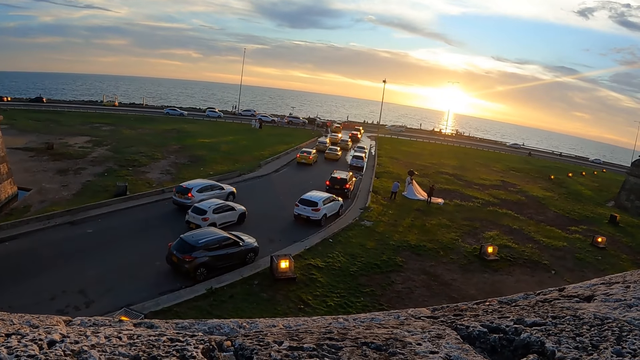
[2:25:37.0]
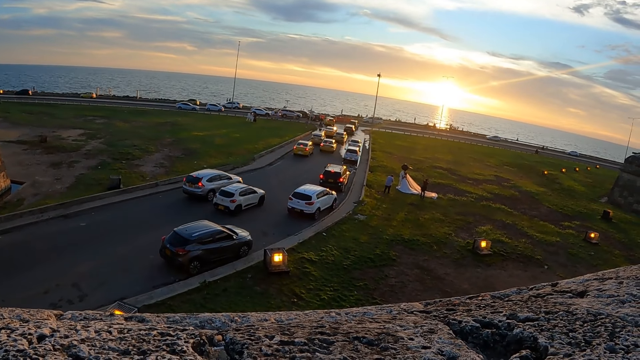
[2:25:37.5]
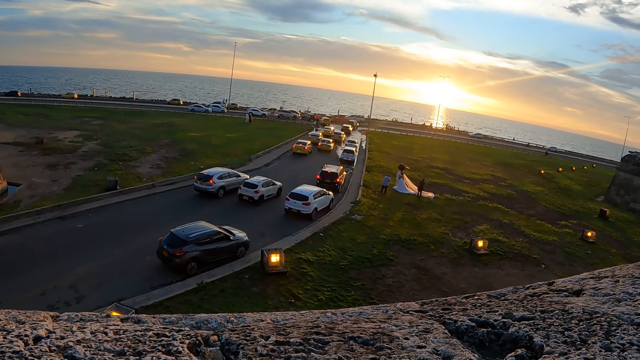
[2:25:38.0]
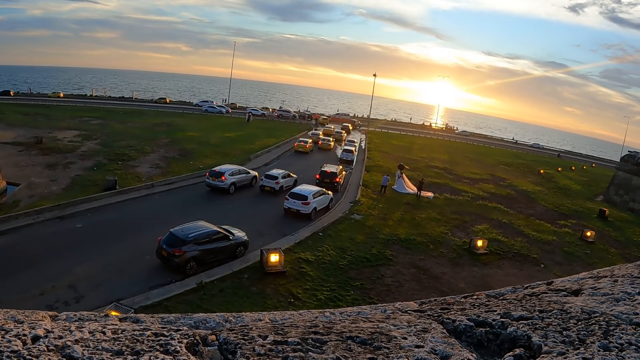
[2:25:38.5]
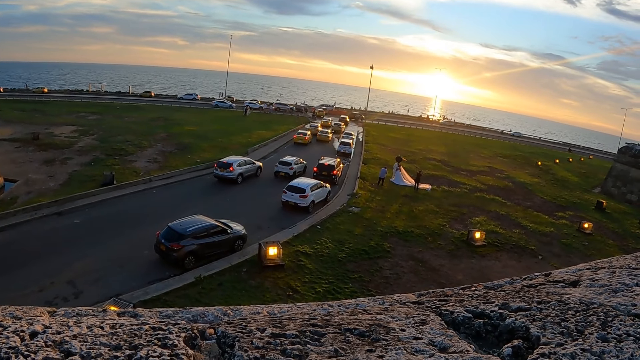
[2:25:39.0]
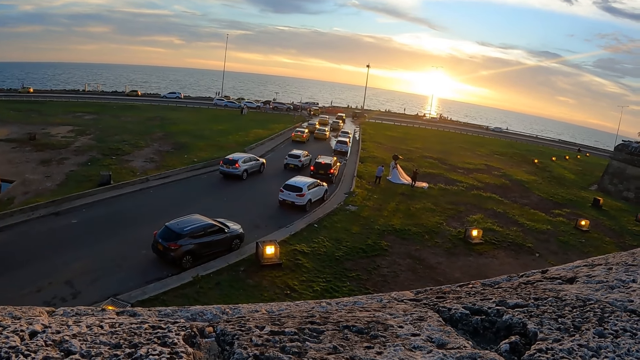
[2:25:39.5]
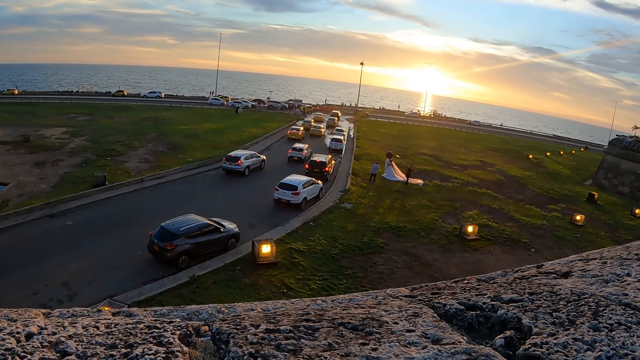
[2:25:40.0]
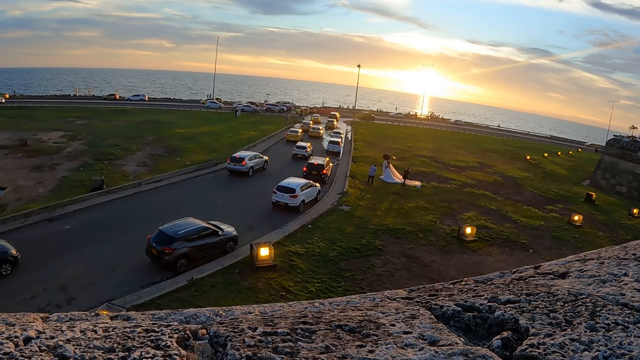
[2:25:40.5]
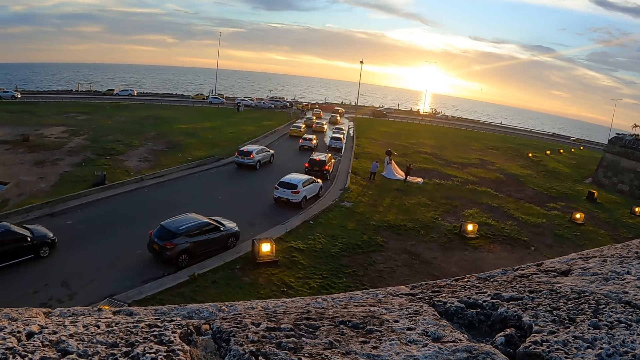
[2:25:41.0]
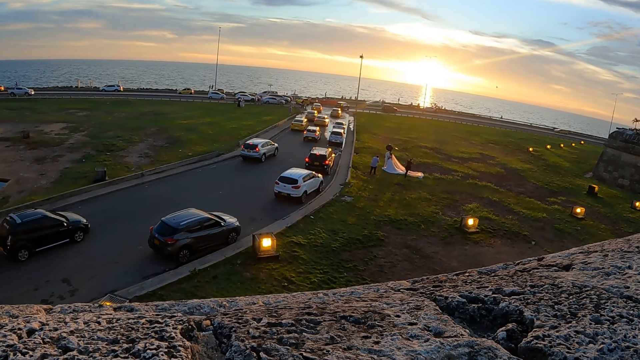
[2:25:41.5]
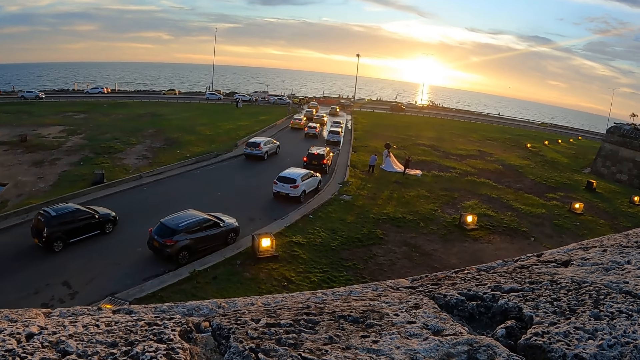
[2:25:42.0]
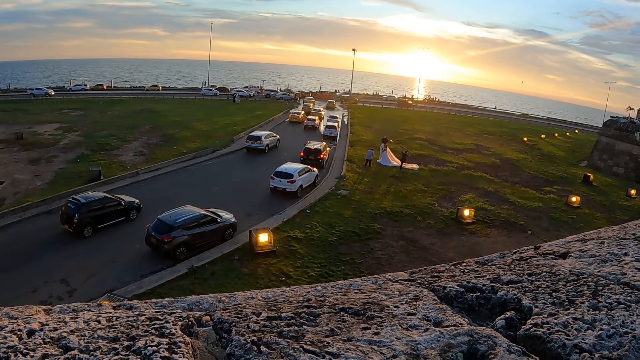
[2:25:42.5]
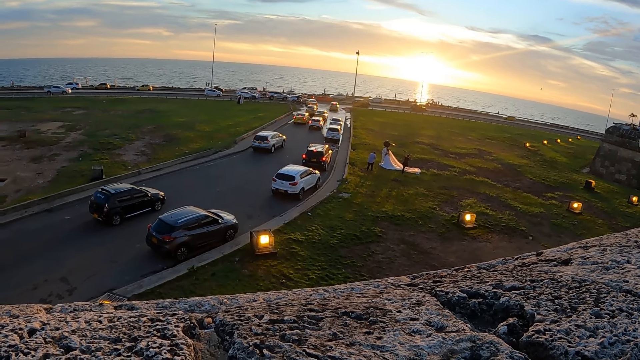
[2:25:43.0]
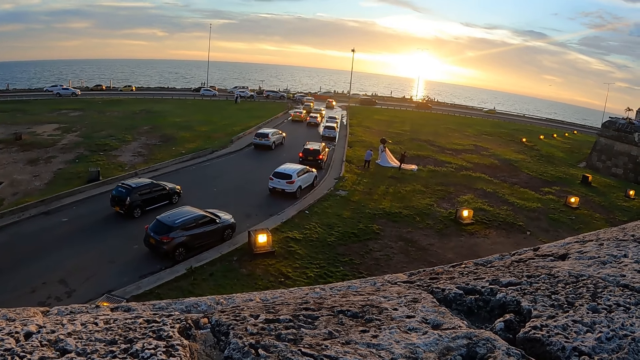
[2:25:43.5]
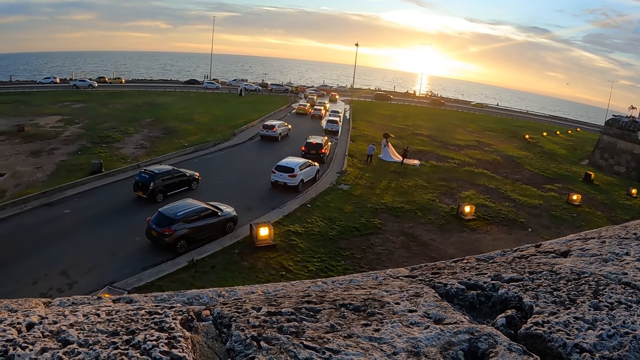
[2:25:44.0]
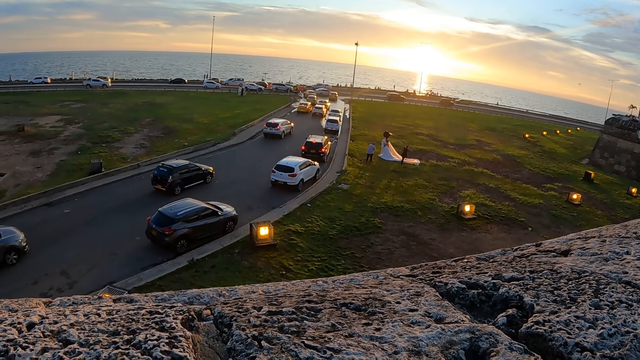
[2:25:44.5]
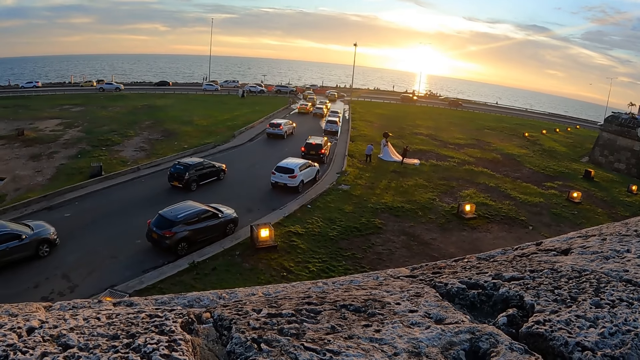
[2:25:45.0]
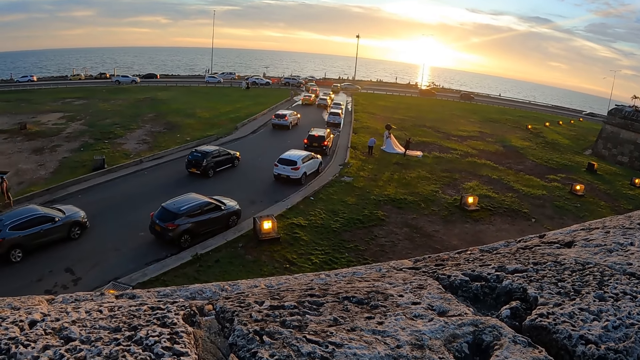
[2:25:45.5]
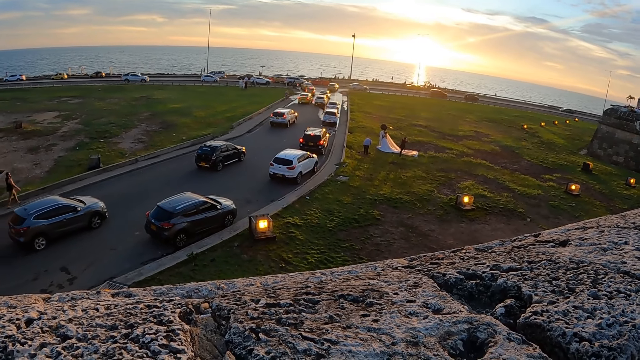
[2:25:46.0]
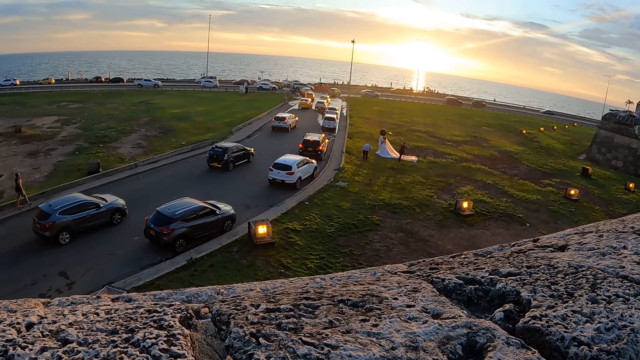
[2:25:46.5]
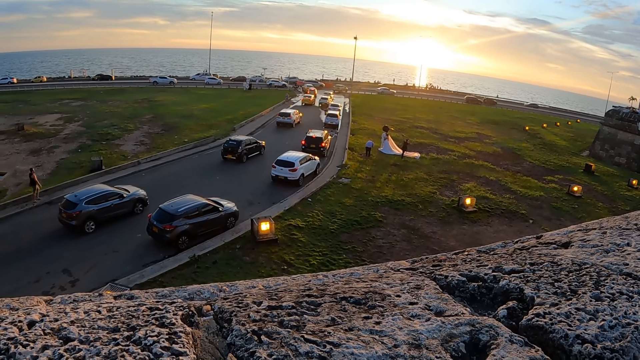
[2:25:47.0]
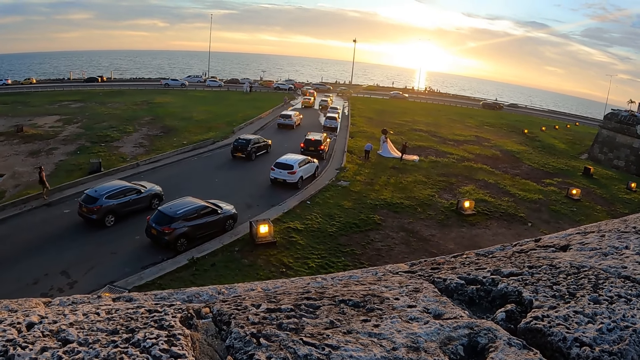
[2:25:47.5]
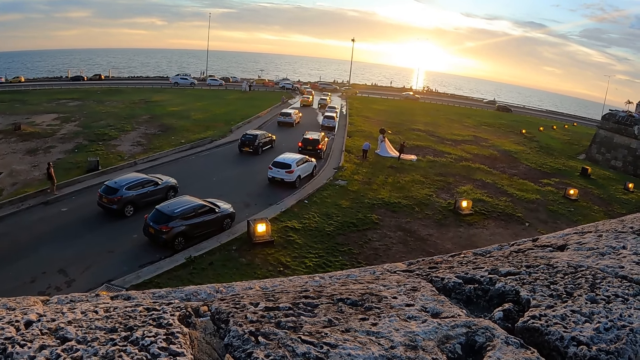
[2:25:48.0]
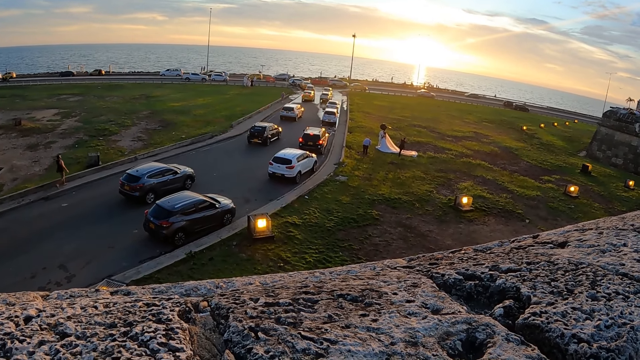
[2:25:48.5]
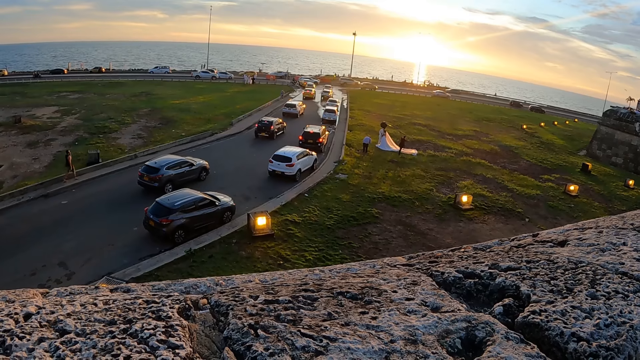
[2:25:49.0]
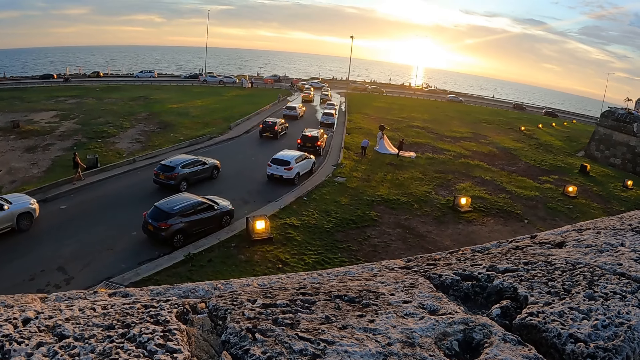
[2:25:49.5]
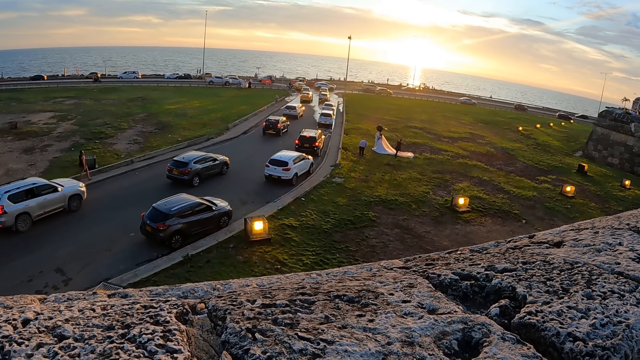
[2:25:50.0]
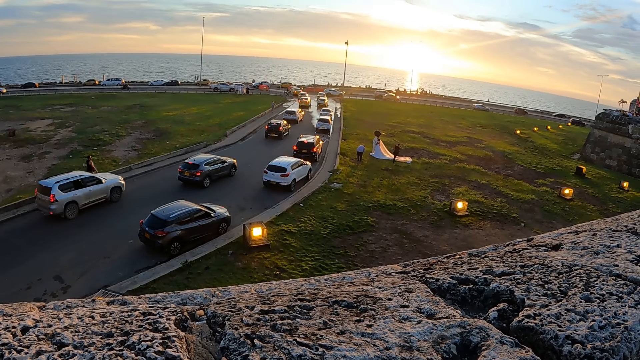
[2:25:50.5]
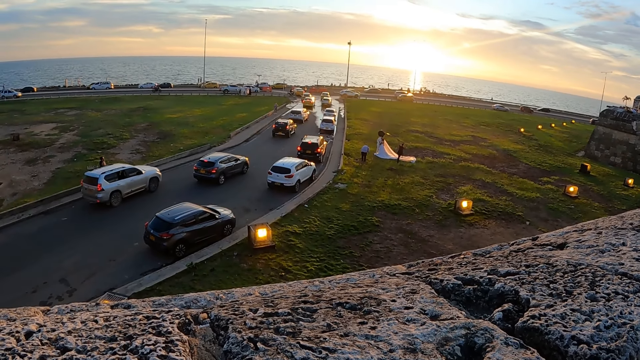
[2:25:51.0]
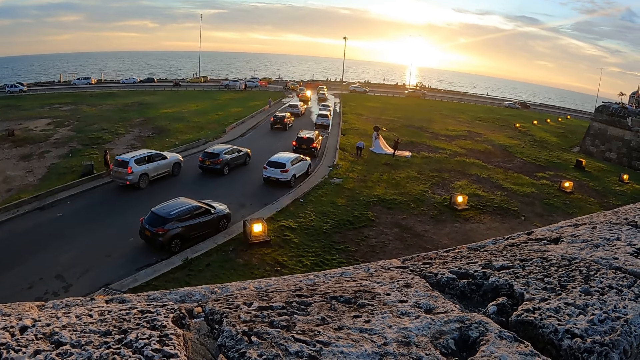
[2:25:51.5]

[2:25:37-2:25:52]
A person walks on the road.

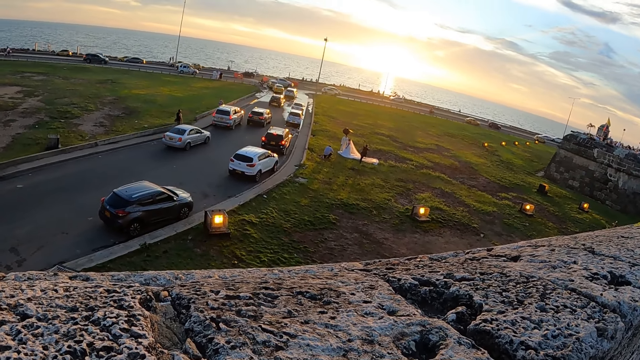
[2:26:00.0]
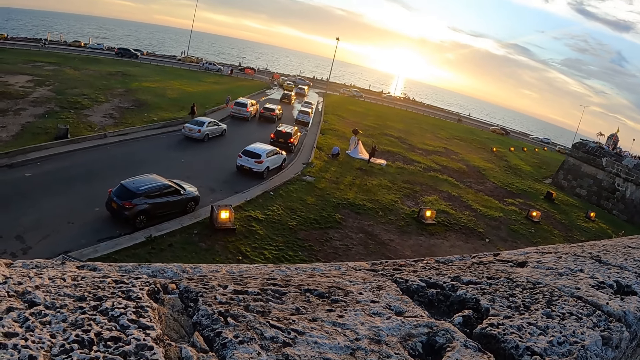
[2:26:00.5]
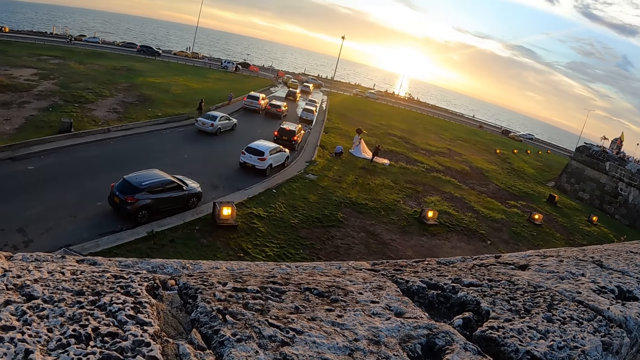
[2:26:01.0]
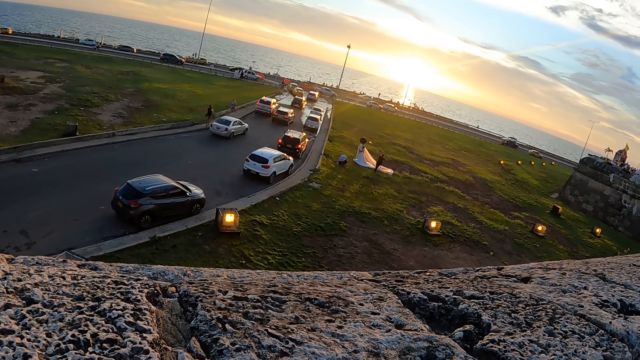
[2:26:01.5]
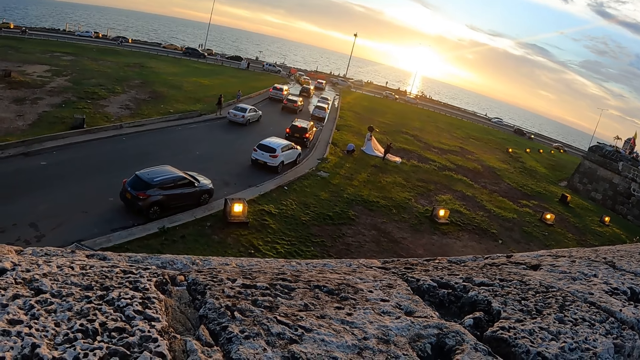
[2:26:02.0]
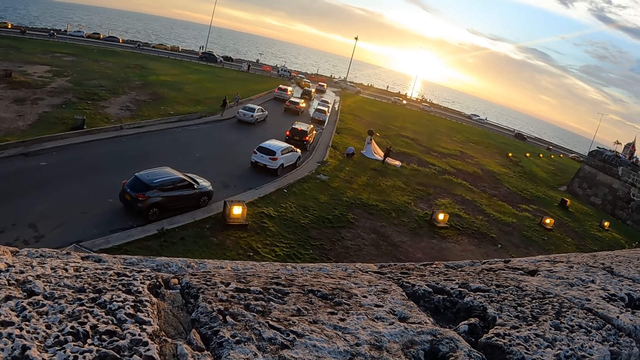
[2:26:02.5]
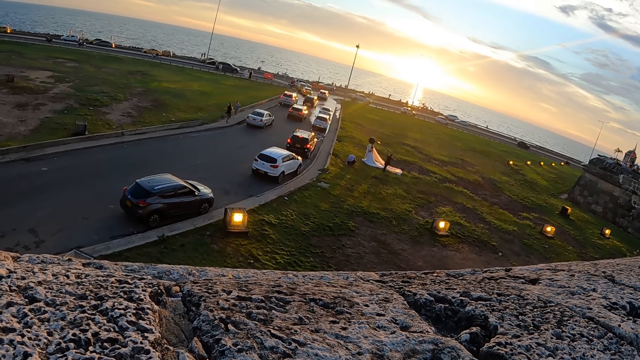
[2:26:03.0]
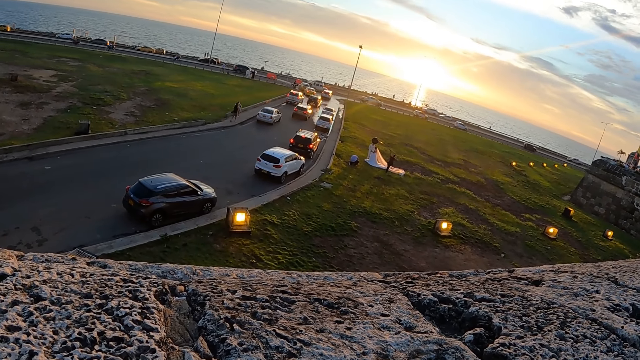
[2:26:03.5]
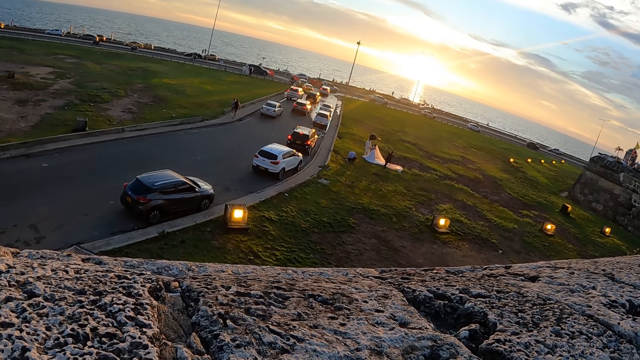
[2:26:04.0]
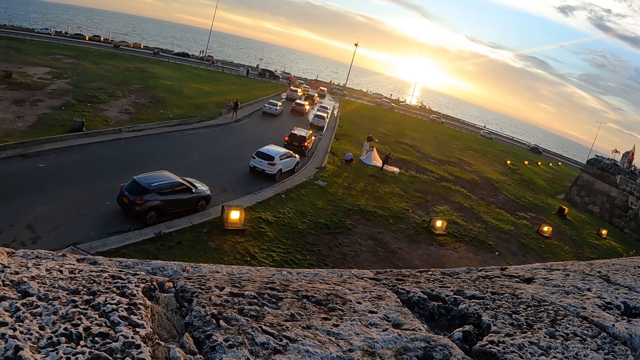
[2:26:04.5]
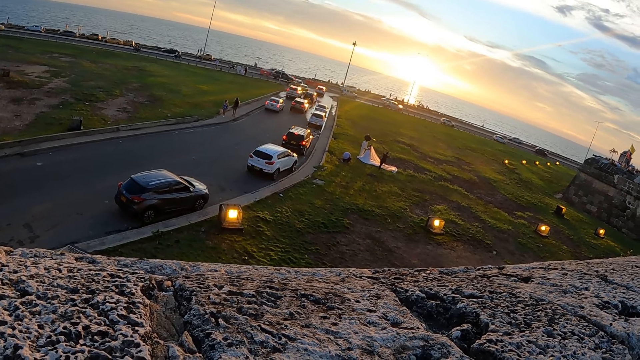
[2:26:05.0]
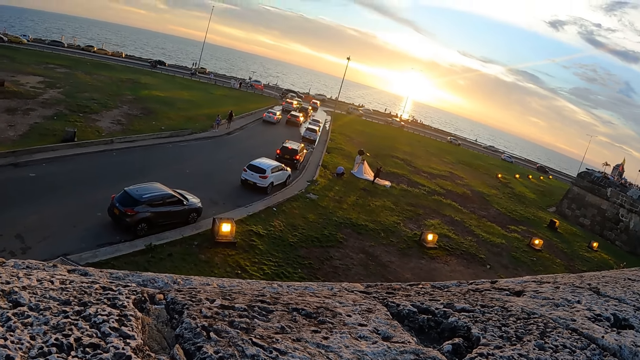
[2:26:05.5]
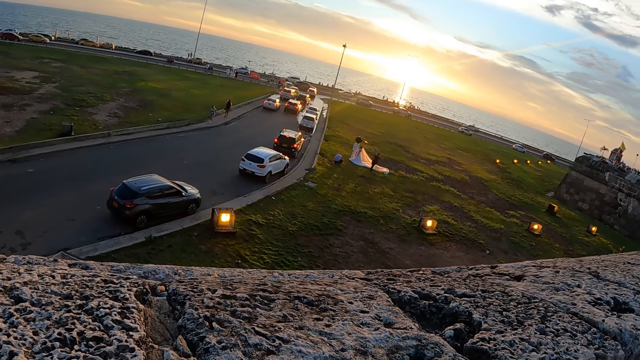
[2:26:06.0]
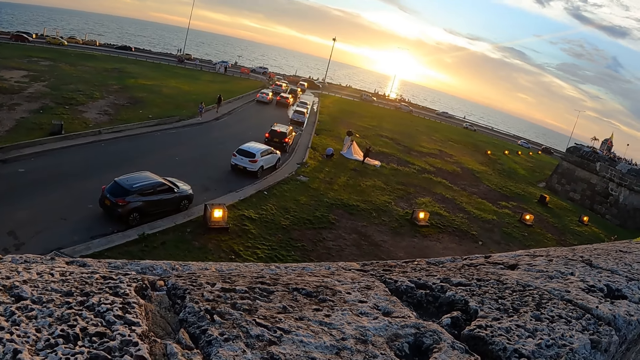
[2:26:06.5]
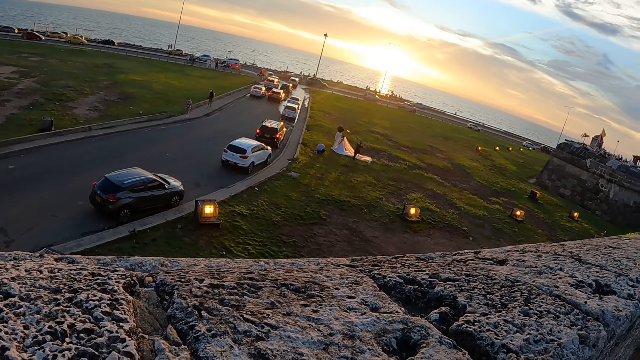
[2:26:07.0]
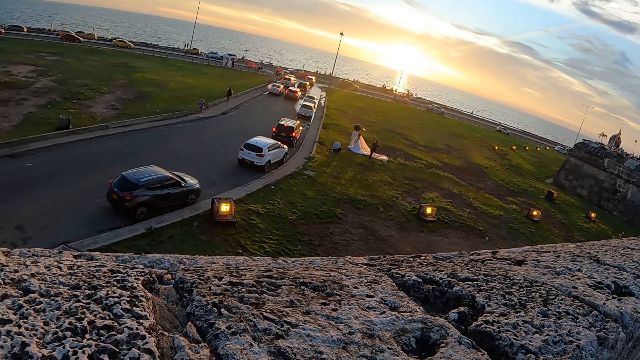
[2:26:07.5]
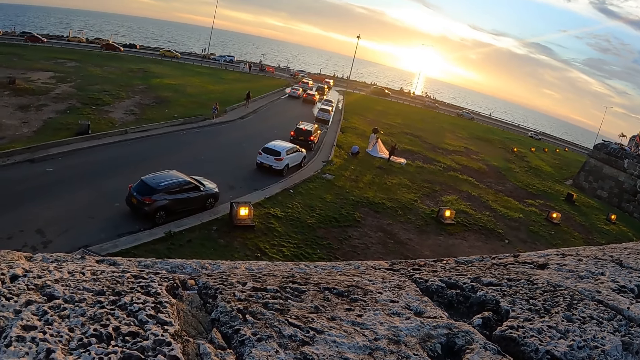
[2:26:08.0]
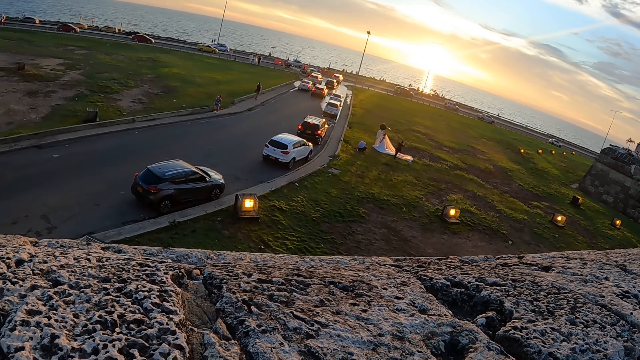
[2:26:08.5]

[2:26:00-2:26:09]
A person moves the hand on the ground. Another person walks down the tarmac road.
